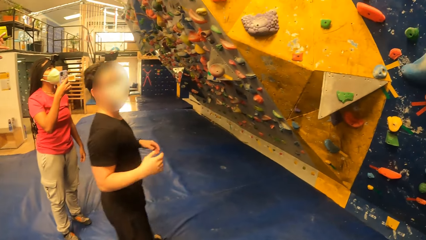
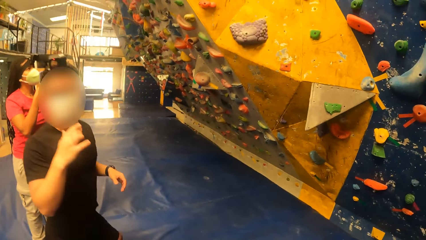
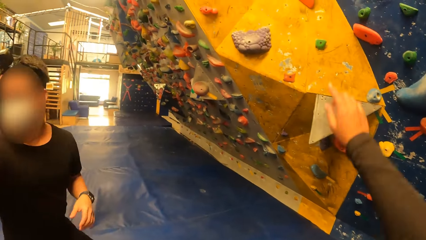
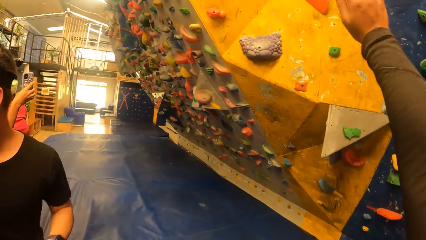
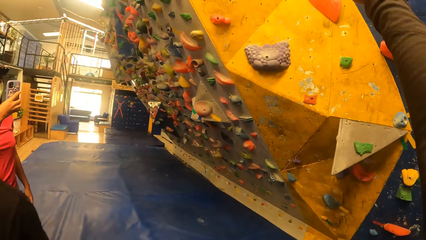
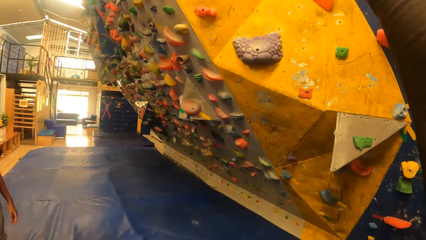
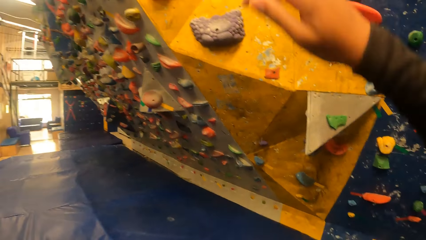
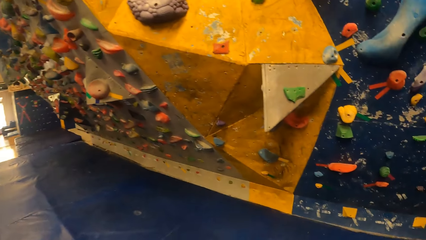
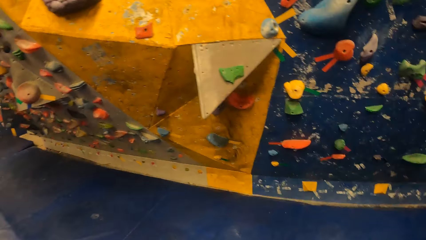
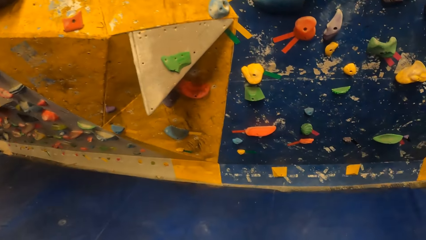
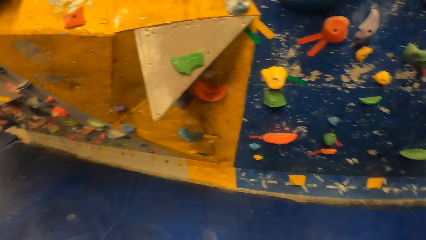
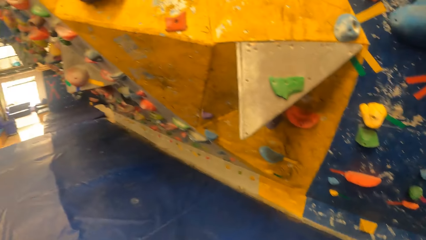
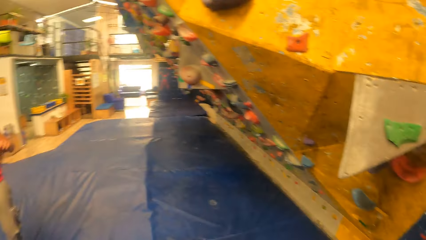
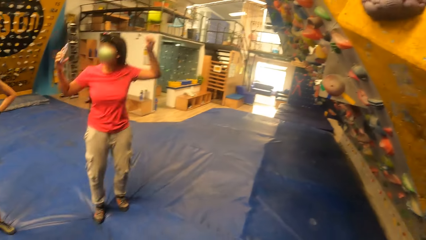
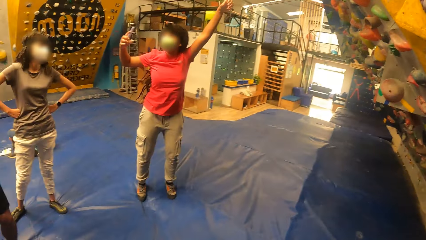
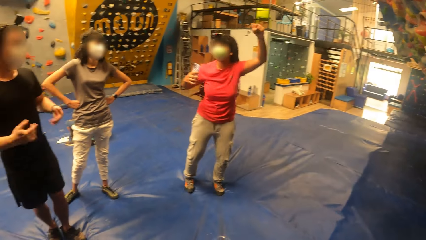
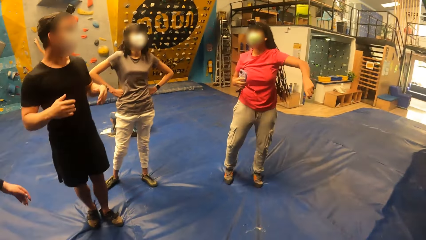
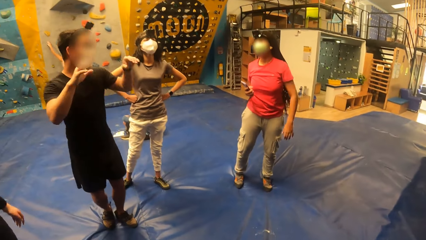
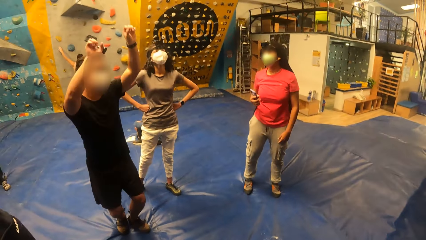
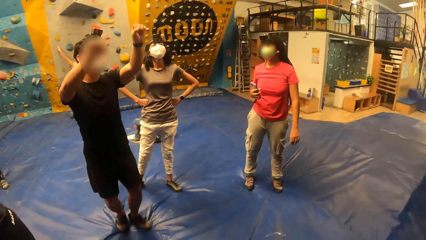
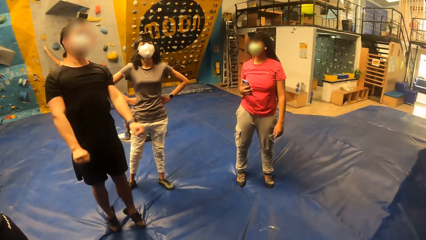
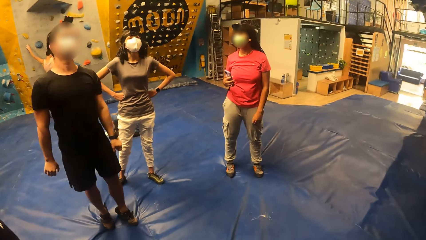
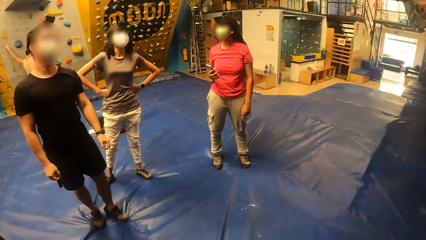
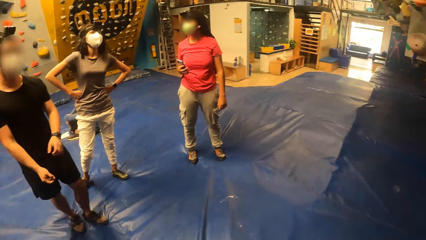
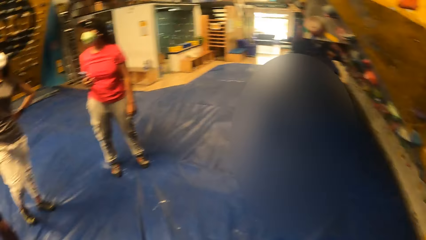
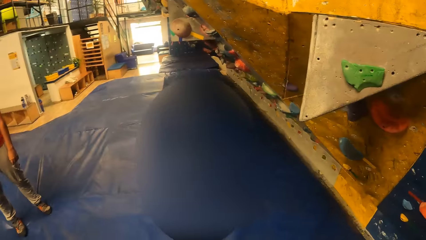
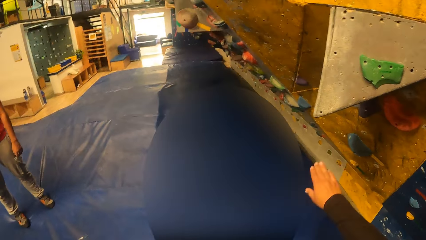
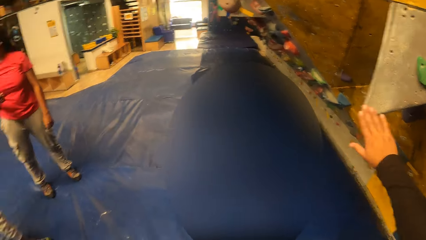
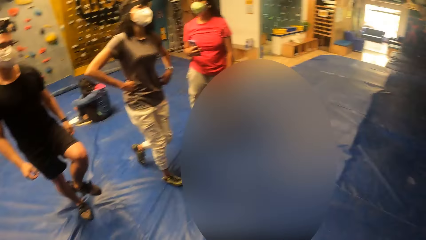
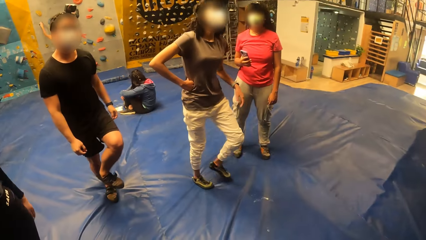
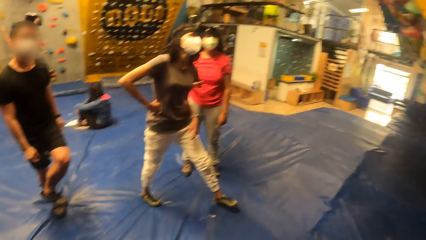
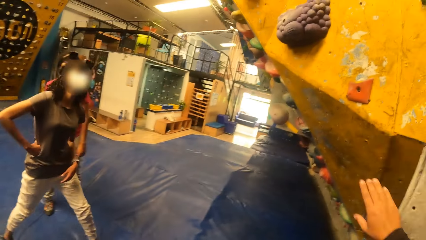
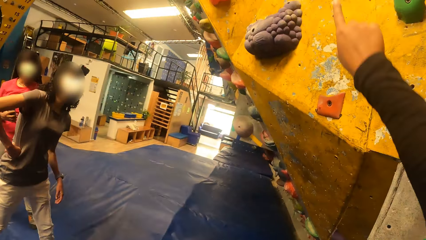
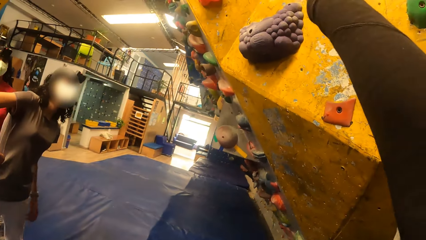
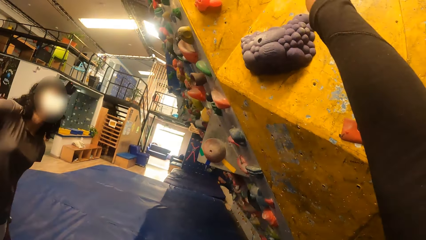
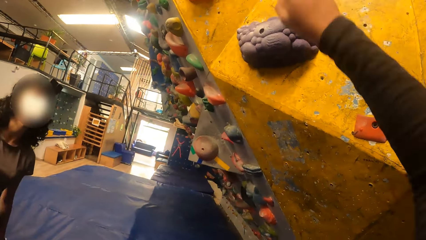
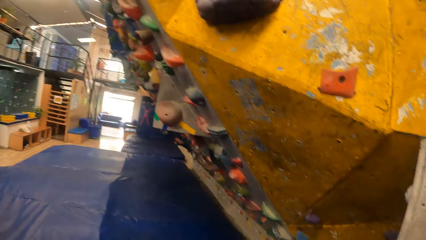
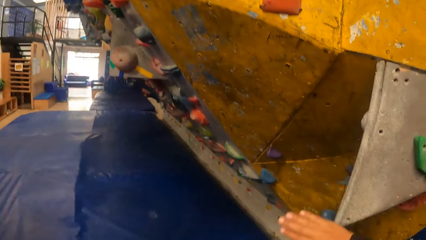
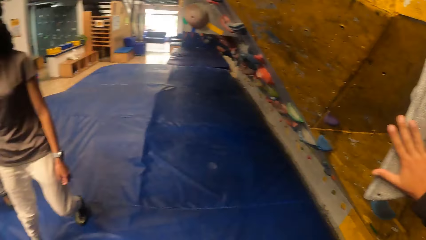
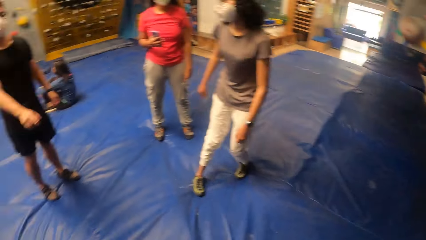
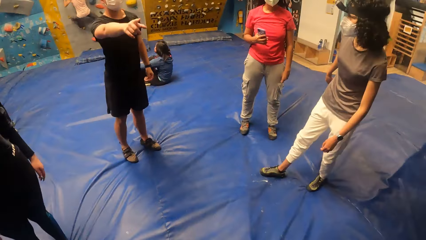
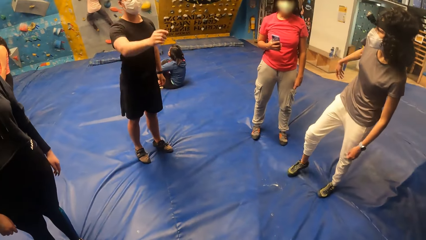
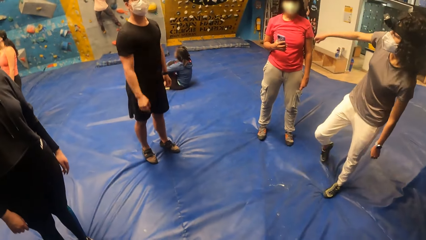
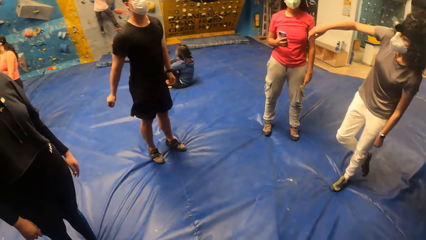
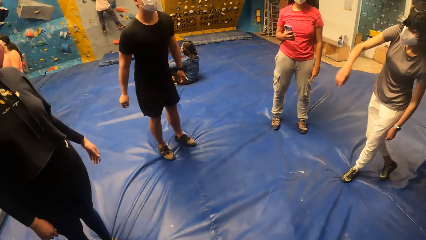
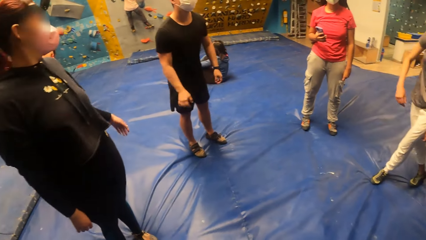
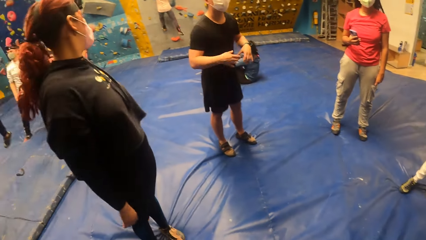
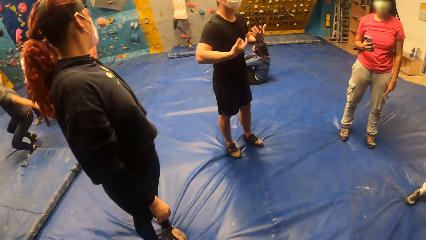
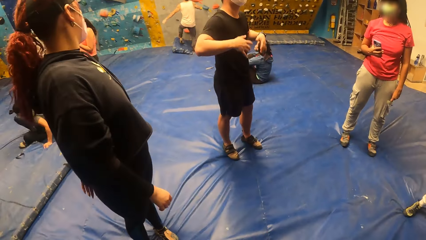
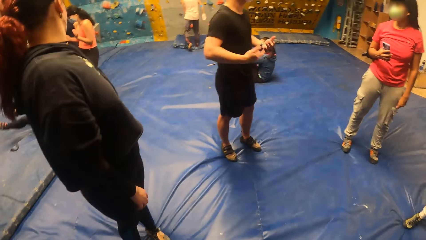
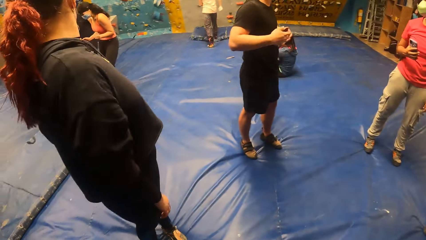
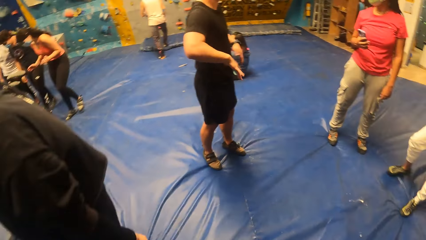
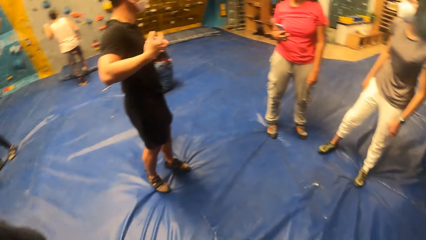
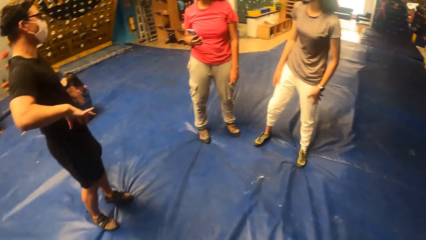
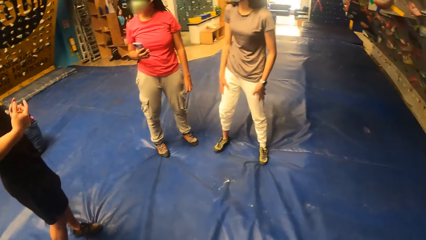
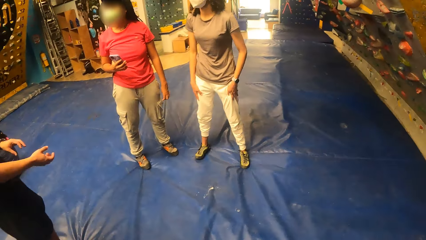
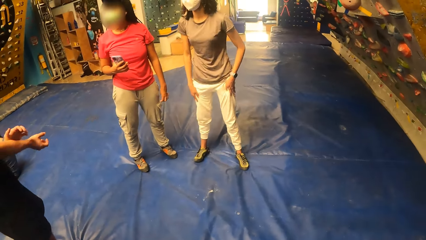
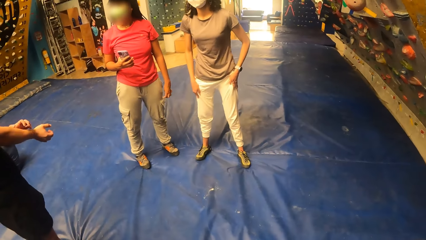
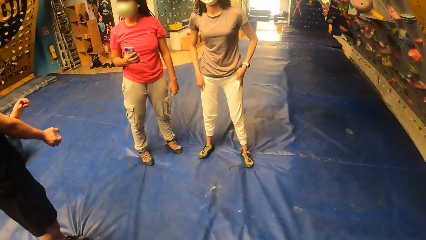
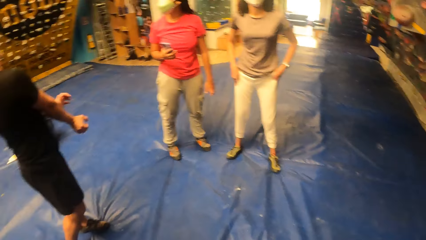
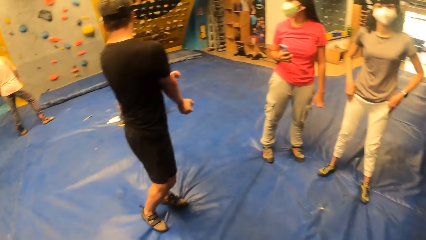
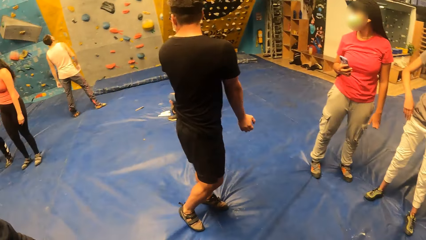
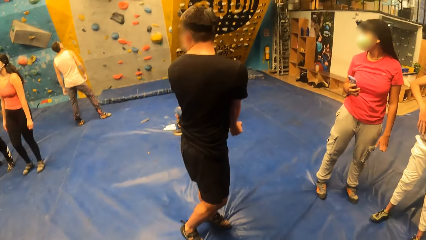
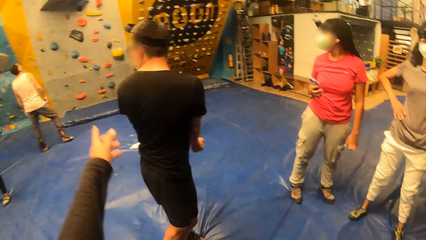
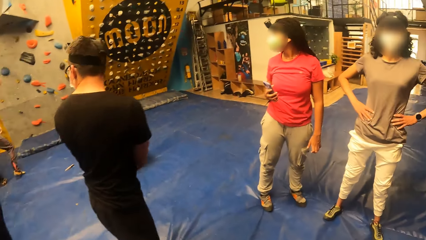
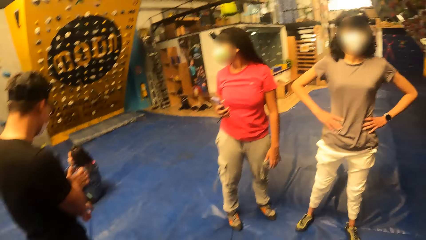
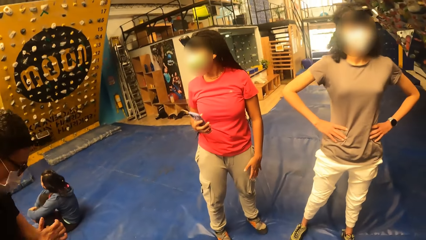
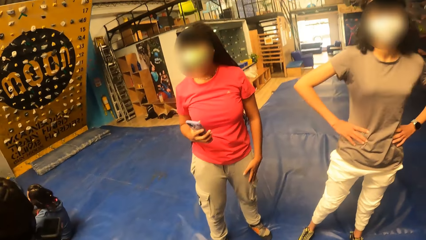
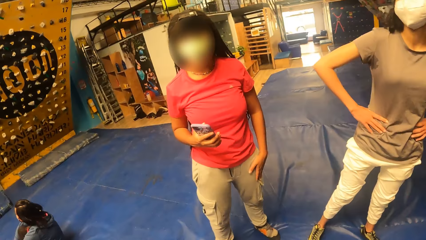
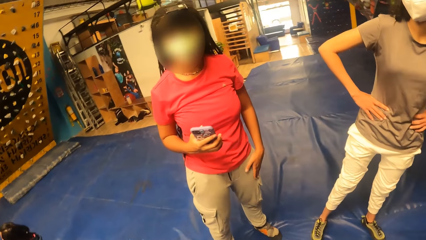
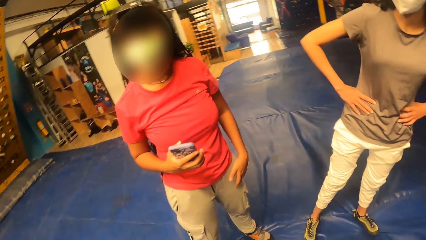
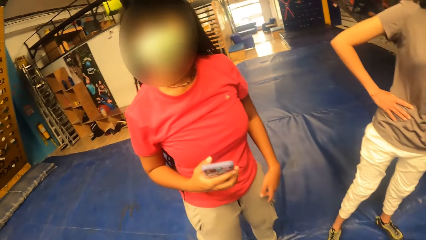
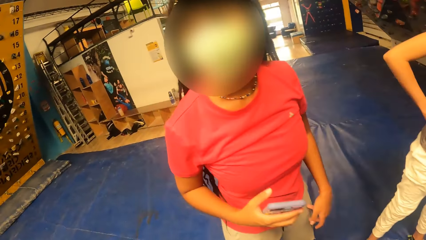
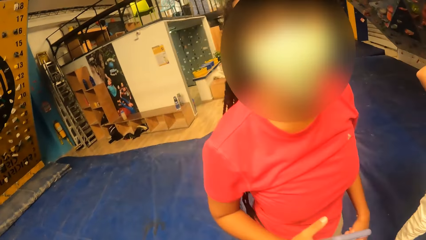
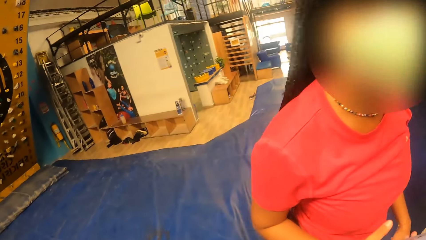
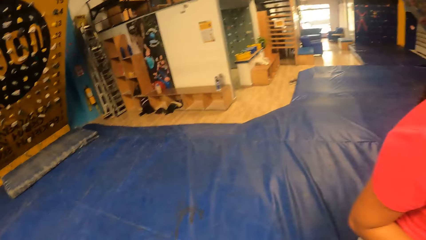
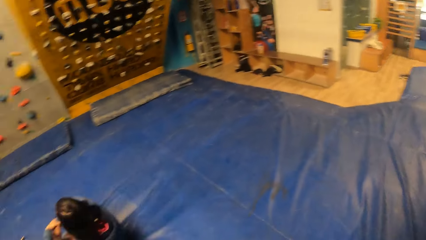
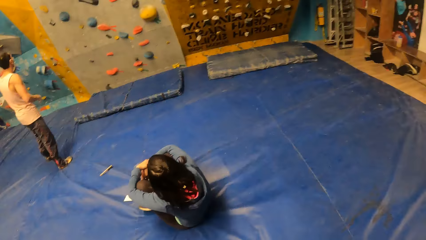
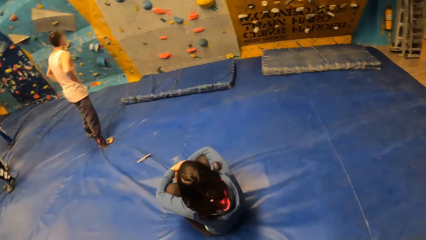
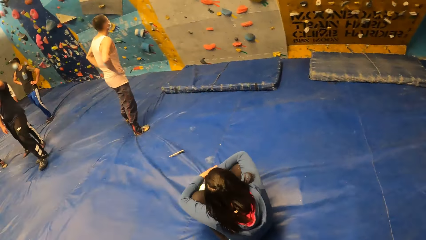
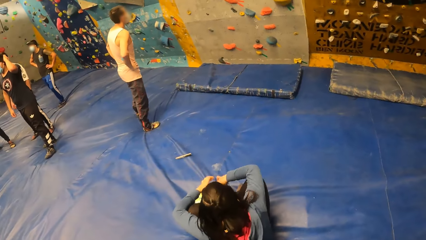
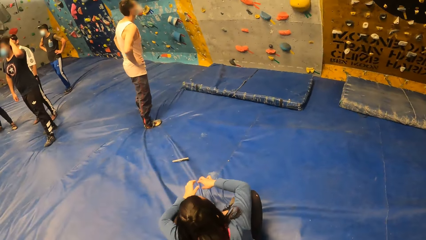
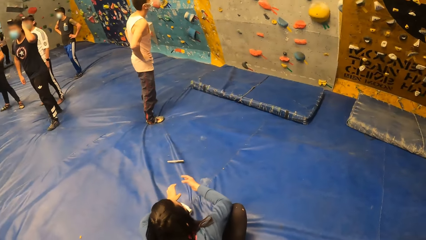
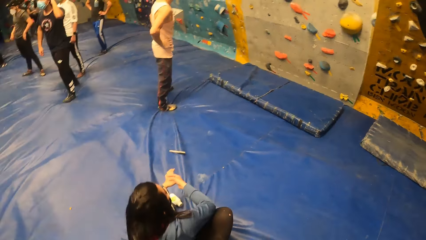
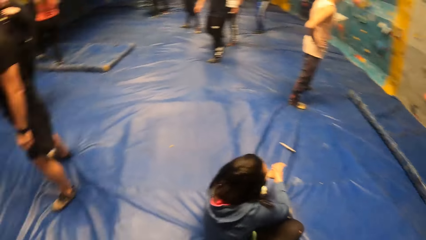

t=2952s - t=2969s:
The camera wearer looks around. The man interacts with the woman and another woman. The camera wearer interacts with the first woman. They interact with the man. They look around. They walk in the room.
